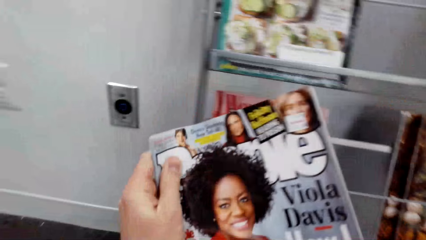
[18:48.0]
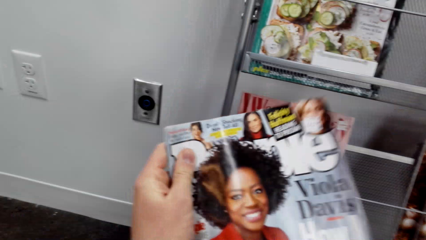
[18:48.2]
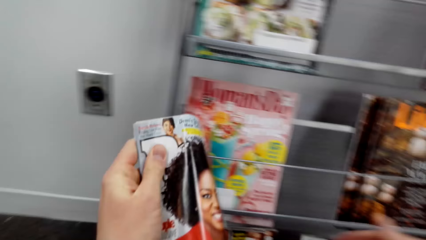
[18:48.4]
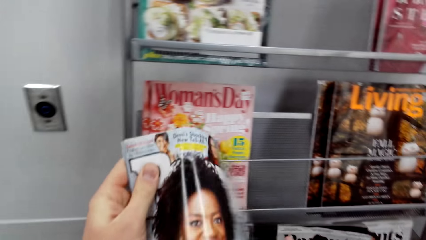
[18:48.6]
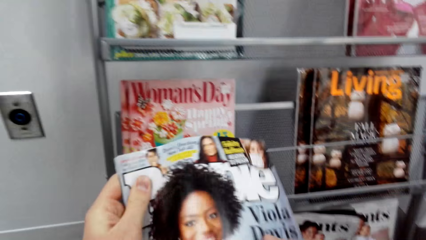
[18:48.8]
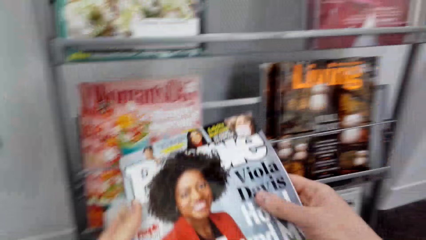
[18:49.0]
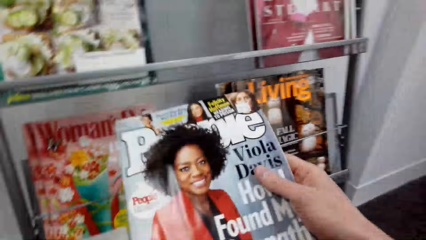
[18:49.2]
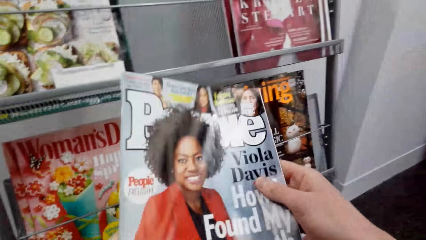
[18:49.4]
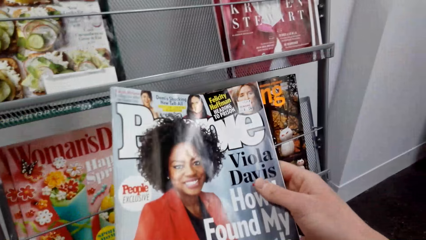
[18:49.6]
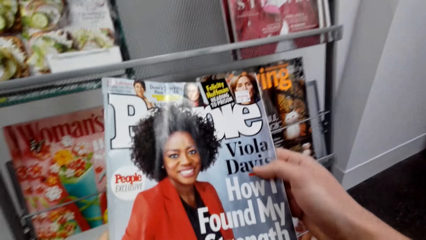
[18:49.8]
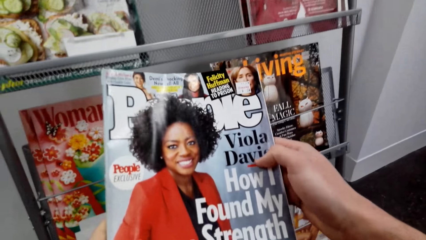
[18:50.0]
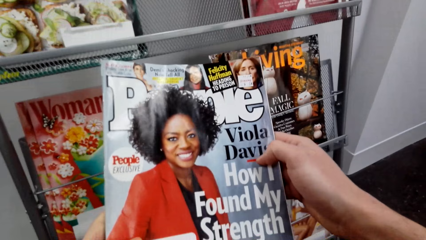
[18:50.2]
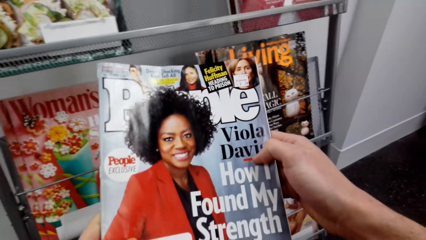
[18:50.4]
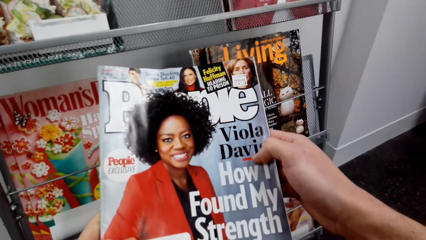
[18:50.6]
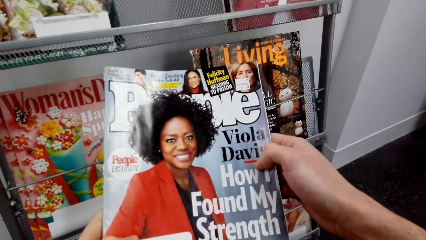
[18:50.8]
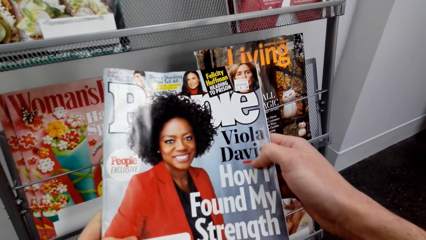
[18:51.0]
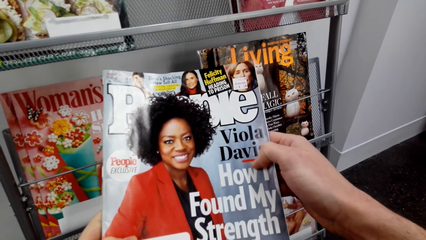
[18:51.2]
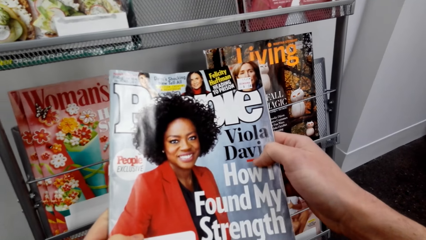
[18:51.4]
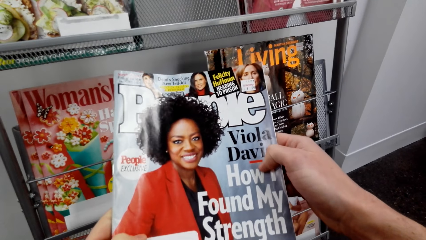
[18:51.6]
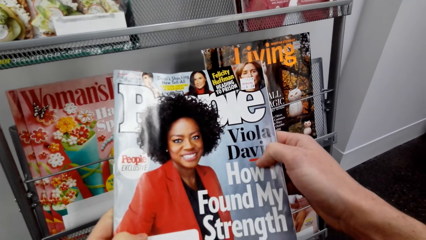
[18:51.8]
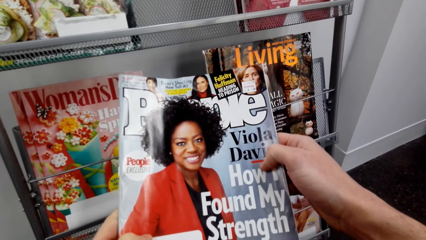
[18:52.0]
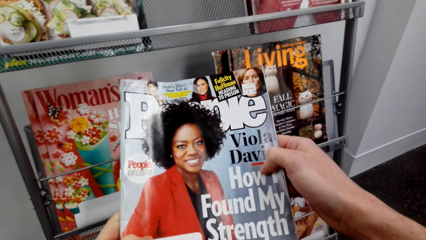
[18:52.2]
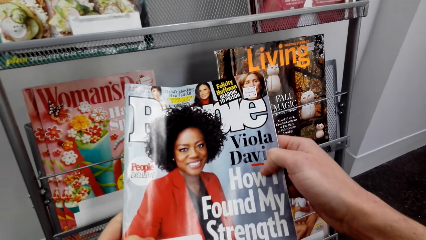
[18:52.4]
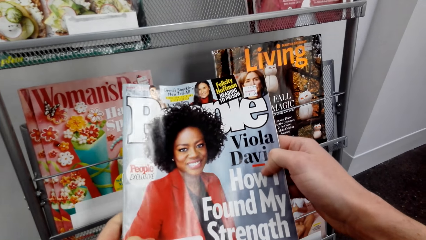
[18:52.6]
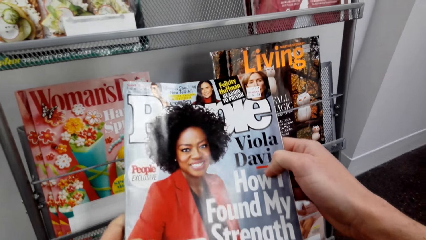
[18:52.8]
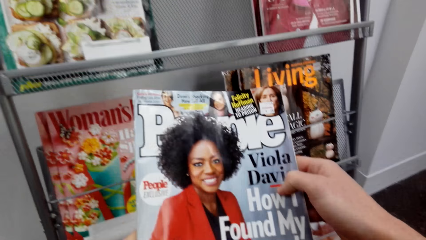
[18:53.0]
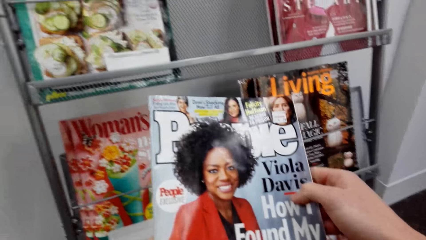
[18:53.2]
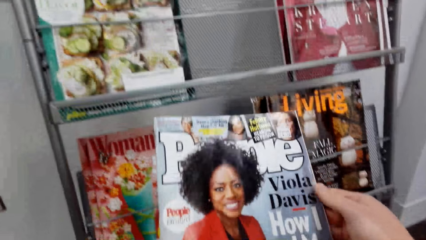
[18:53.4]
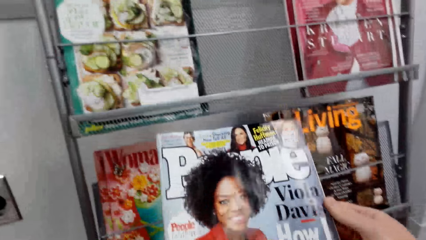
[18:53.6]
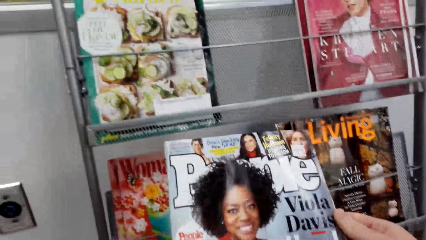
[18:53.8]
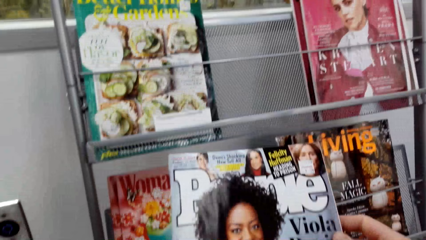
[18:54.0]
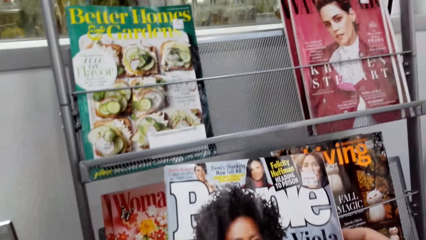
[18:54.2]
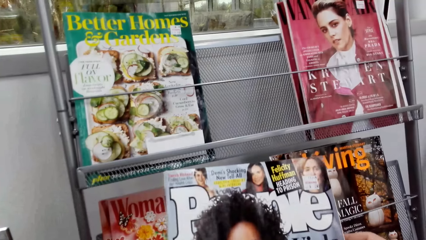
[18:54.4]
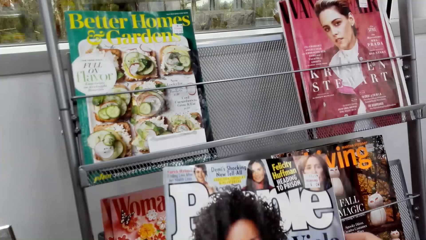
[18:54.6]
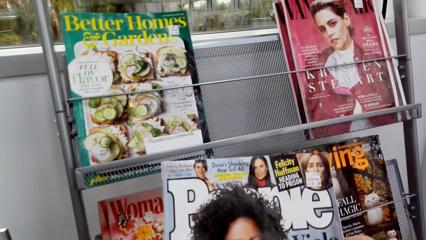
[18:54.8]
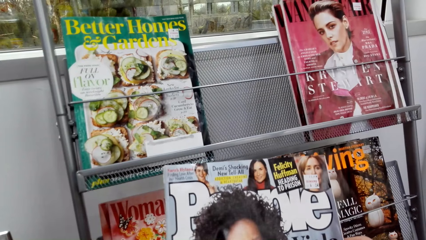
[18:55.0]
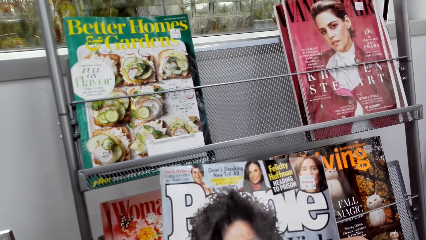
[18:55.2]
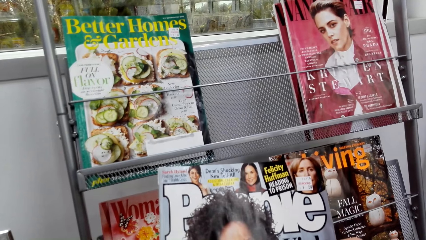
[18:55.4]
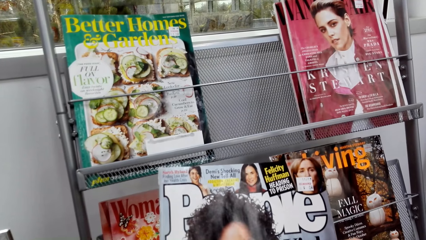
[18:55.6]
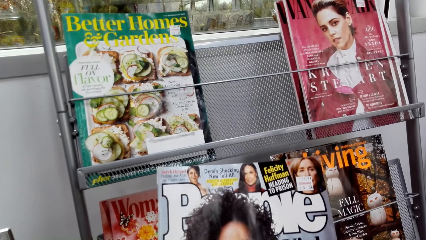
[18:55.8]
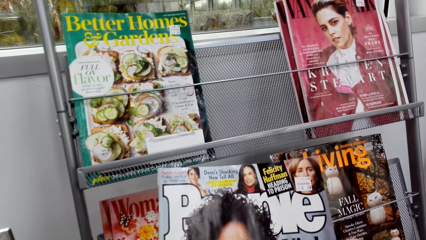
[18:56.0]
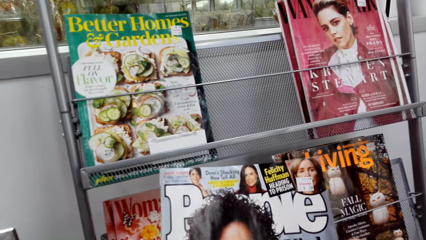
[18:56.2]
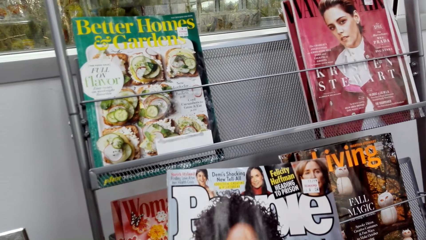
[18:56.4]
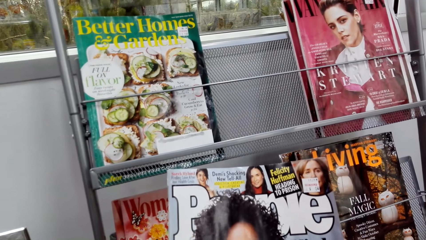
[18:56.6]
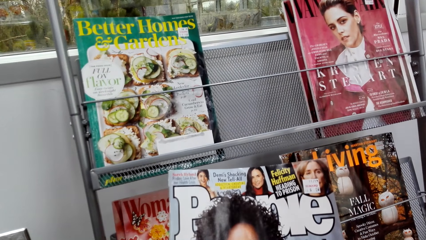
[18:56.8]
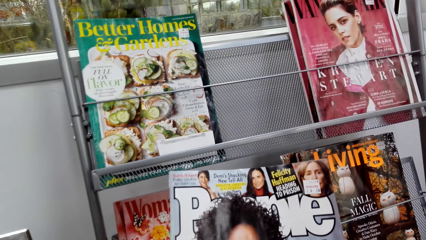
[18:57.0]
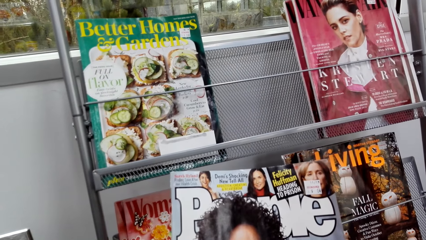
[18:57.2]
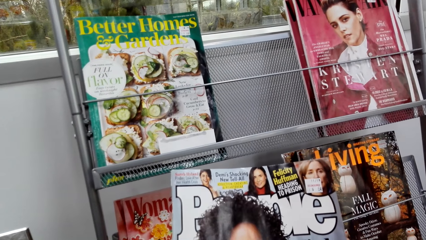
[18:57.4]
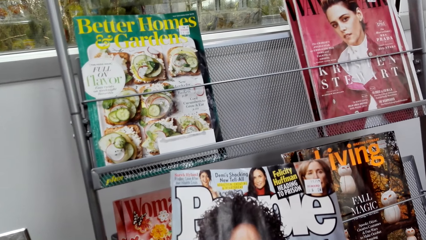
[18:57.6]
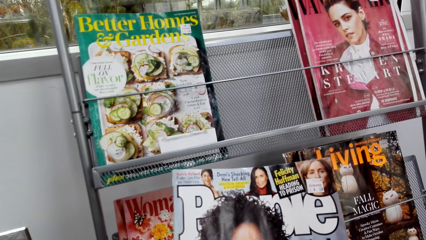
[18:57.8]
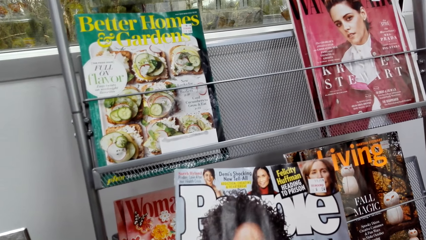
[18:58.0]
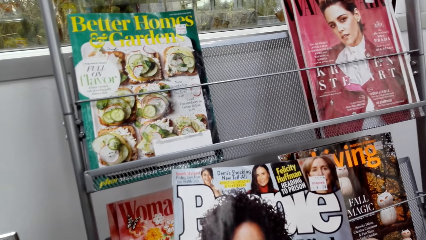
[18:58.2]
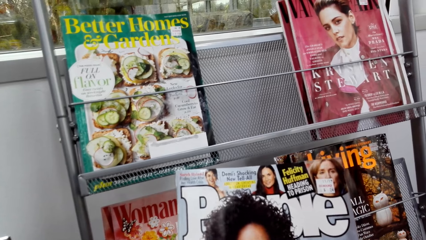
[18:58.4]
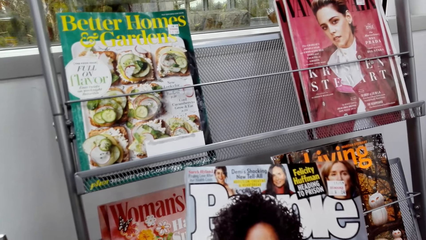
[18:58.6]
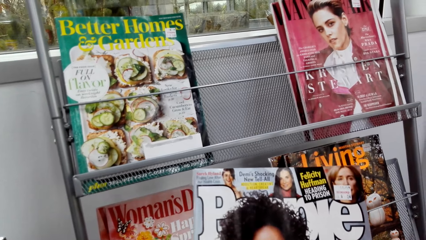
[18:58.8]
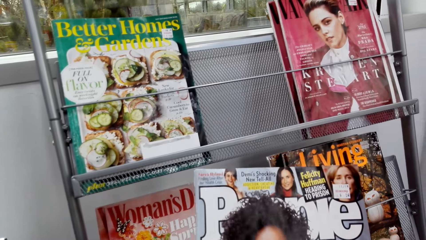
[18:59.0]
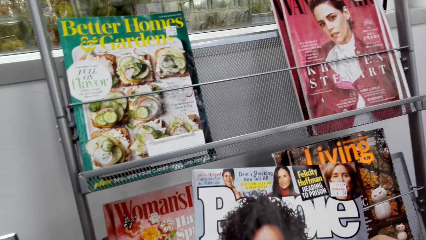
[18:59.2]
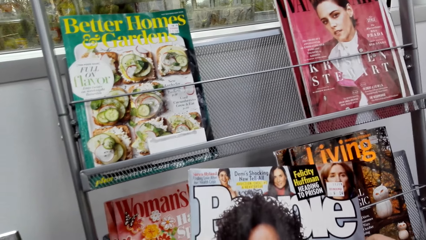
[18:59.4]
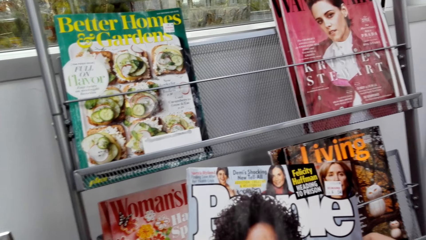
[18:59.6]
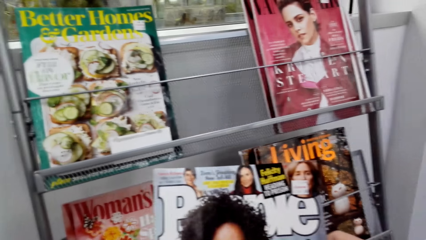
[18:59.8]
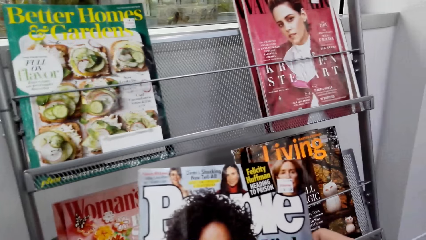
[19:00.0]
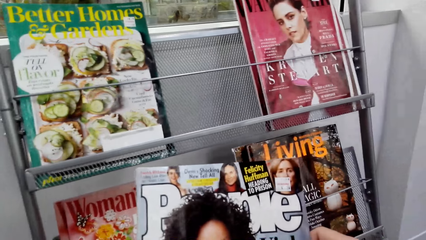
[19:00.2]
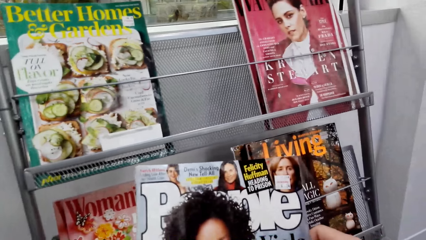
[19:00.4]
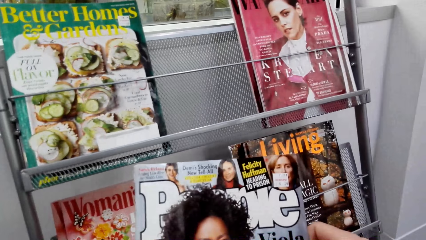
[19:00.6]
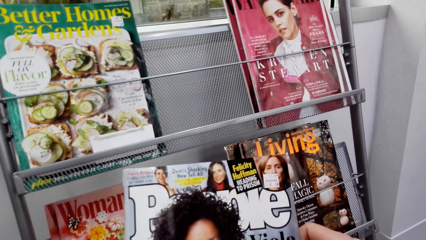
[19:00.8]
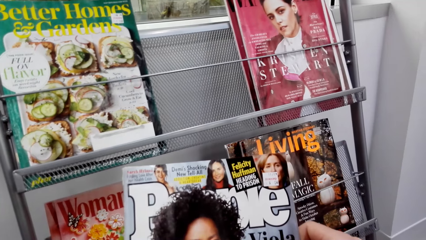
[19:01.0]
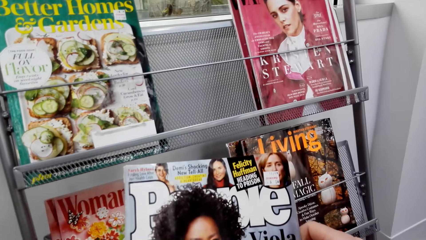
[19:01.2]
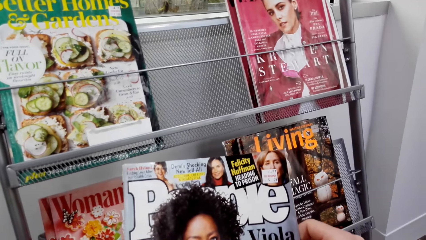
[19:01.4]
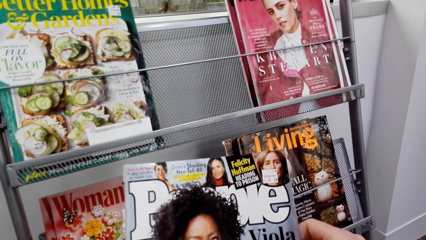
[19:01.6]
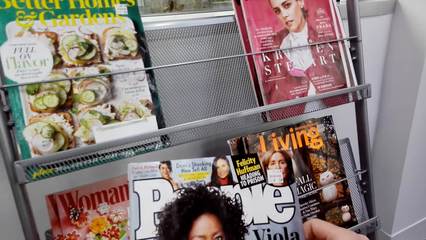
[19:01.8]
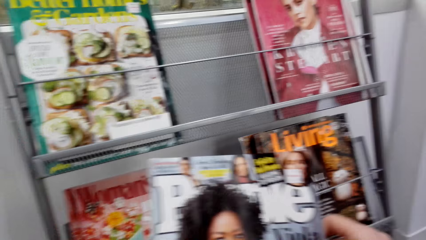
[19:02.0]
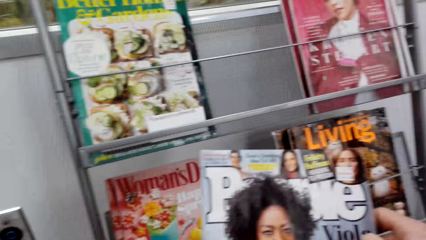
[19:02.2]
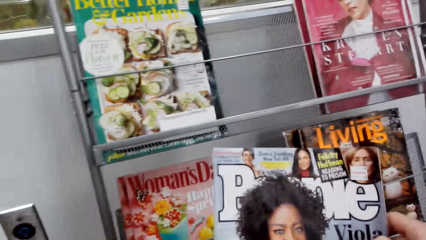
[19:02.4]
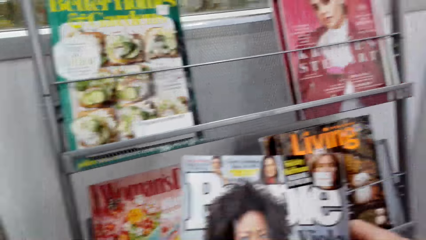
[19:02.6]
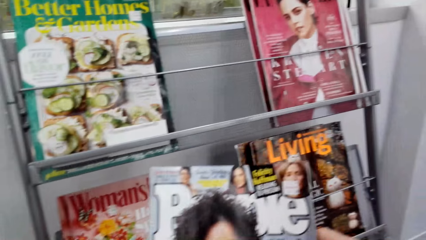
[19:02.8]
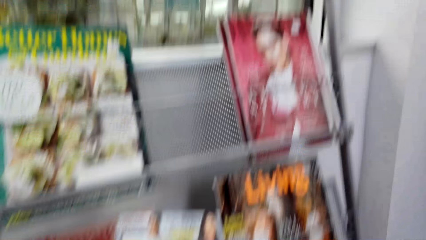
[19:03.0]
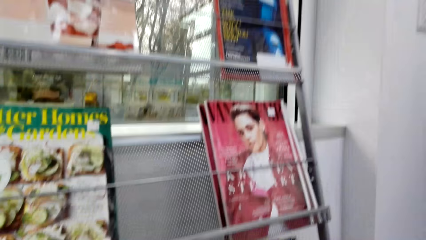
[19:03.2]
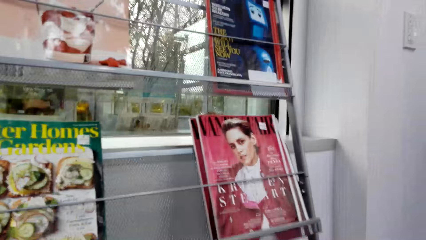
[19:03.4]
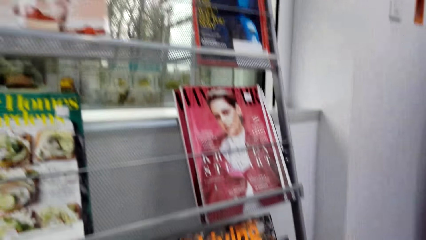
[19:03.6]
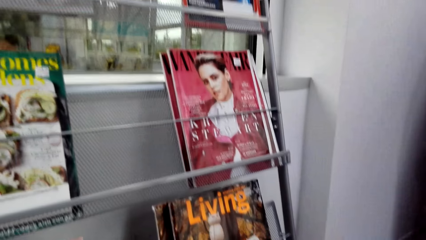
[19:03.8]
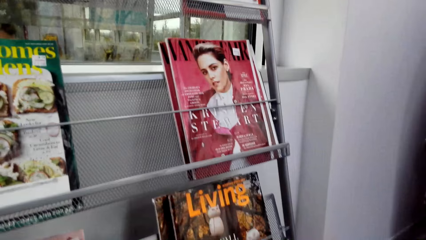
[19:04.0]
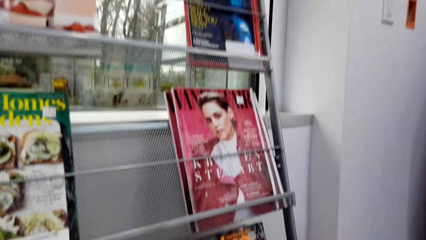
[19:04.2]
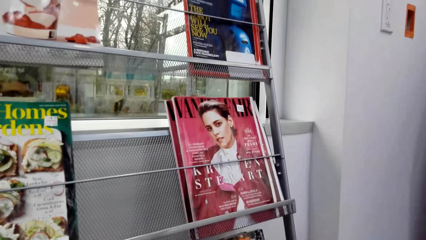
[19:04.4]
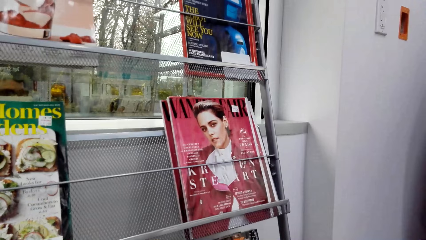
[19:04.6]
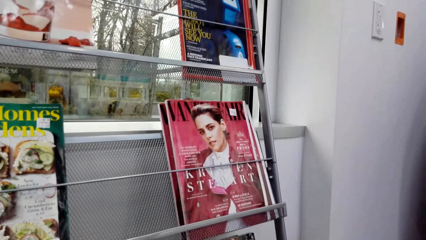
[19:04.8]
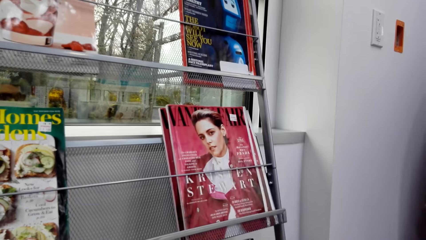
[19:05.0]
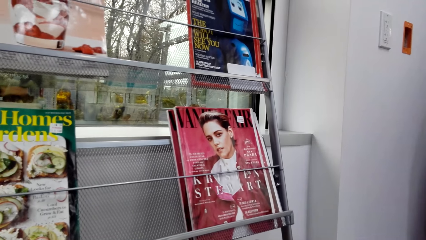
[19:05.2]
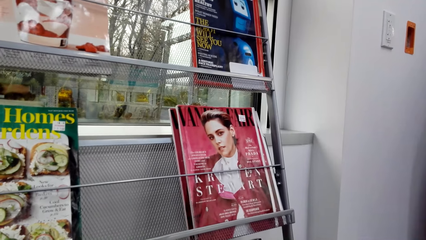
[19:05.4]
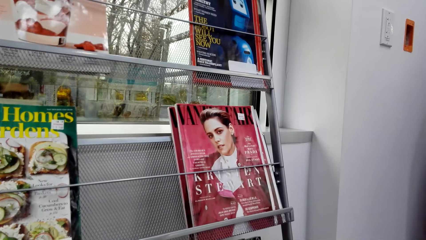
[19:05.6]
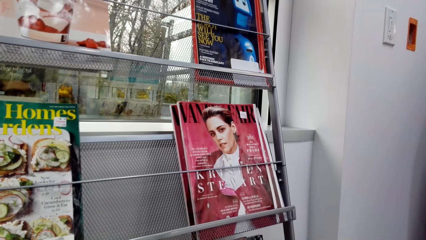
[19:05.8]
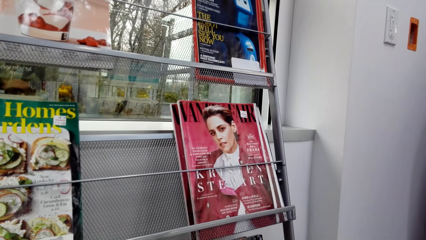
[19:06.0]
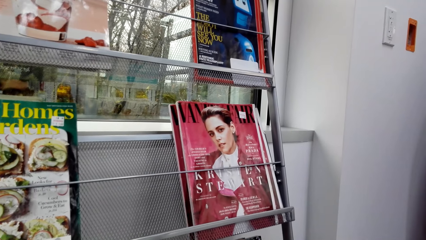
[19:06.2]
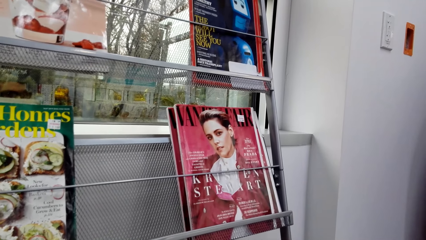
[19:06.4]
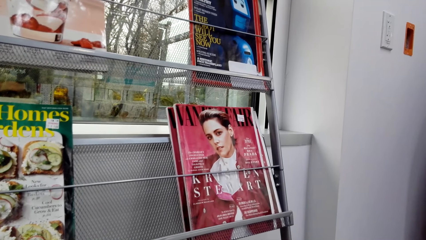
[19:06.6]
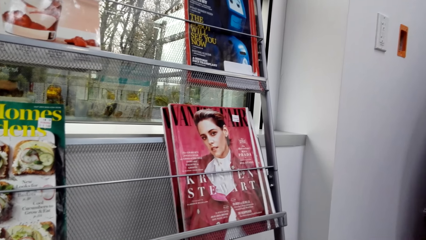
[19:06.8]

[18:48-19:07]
The camera wearer looks at the magazine. They look around the shelf.
